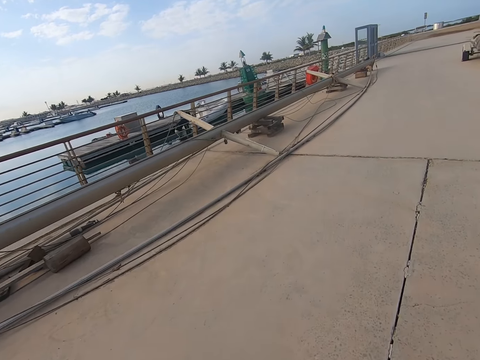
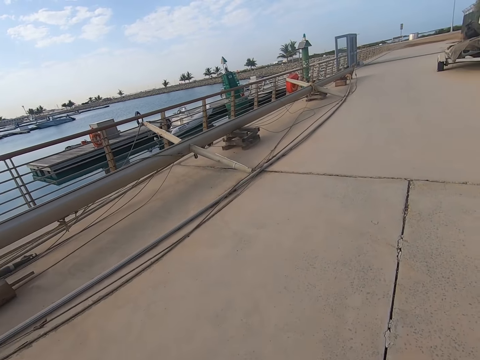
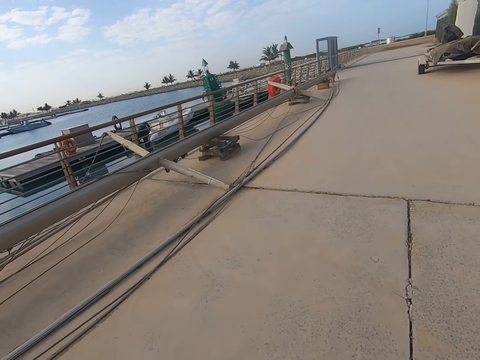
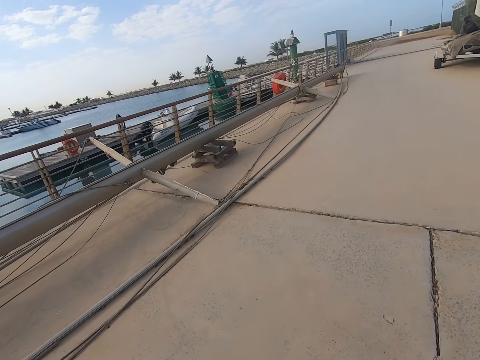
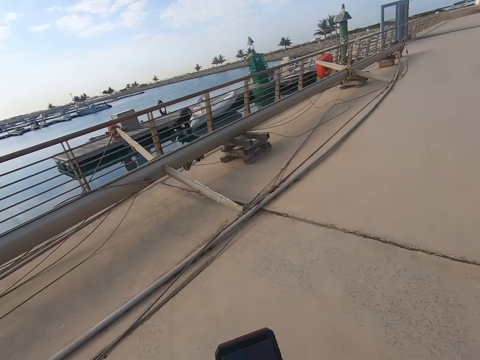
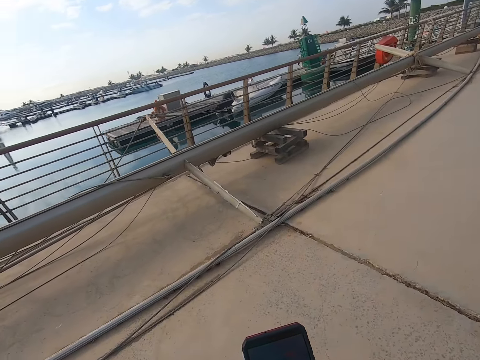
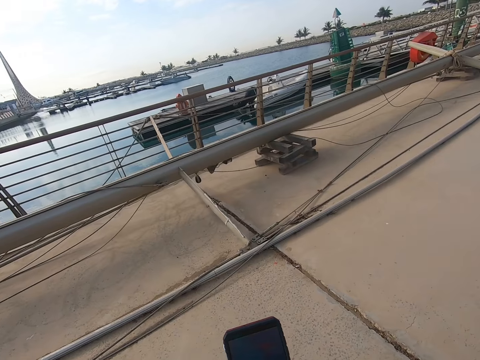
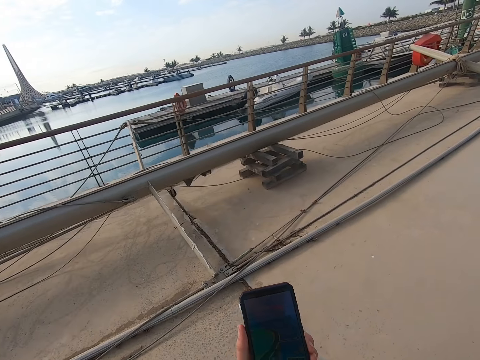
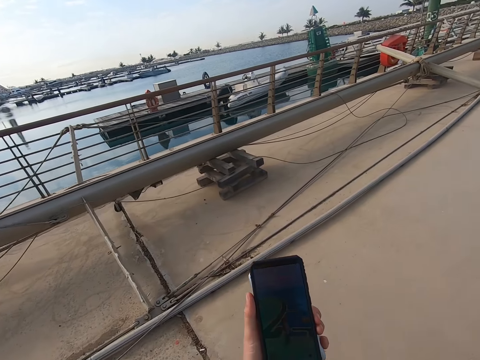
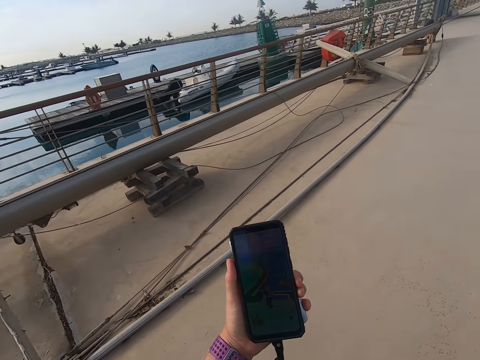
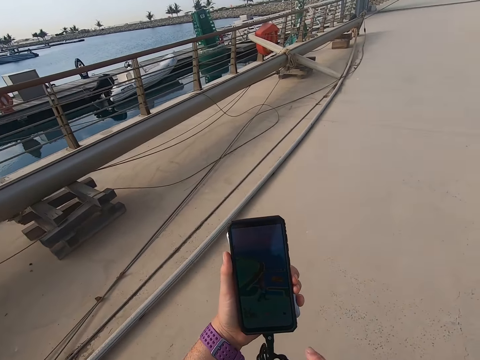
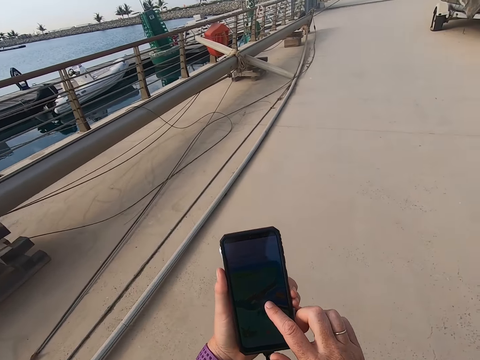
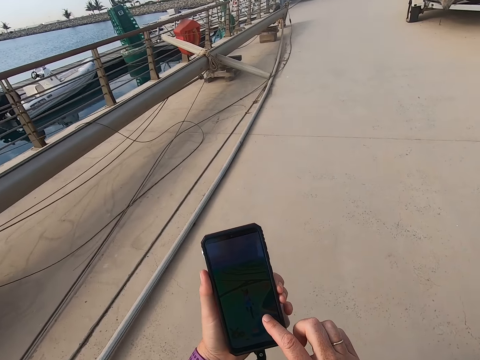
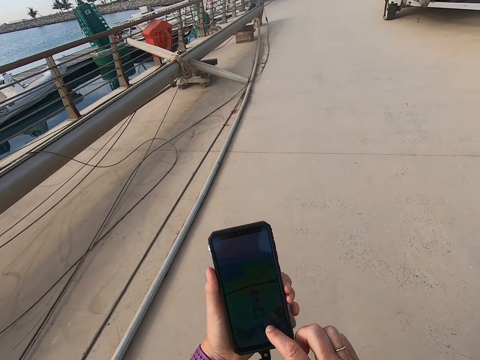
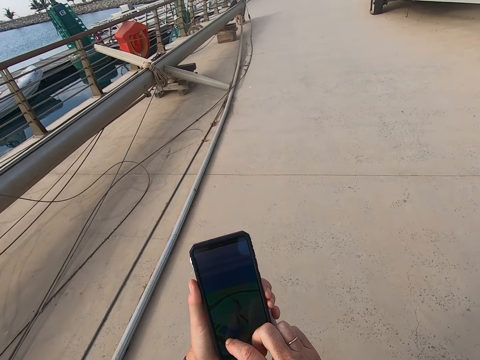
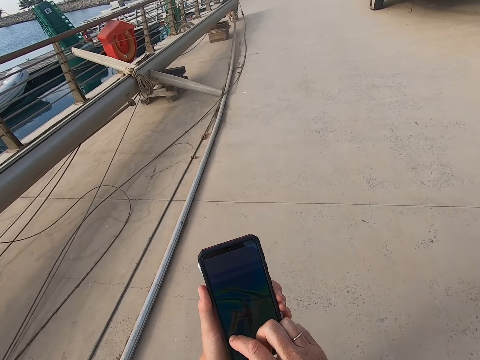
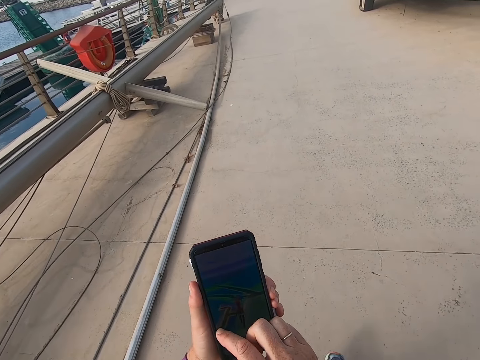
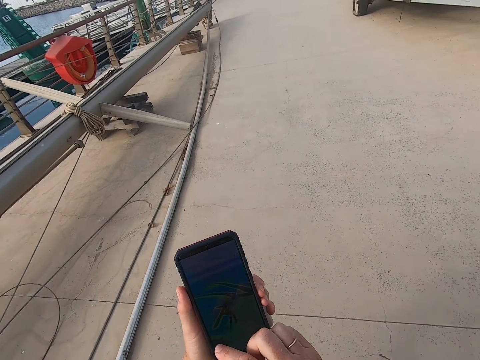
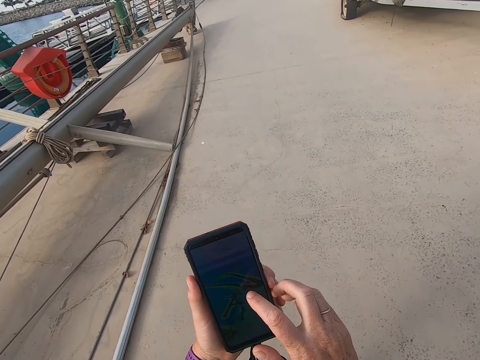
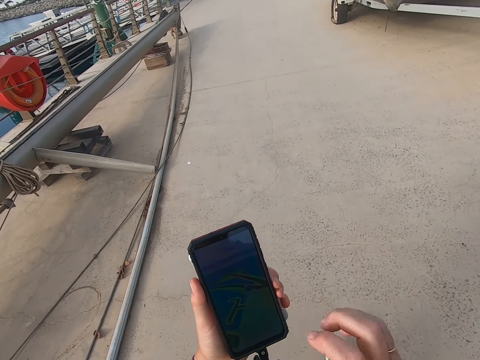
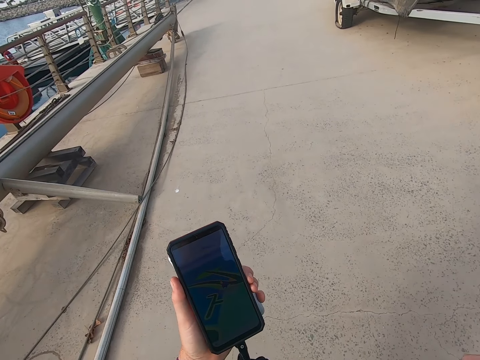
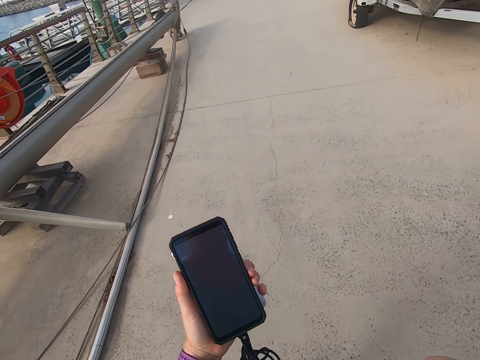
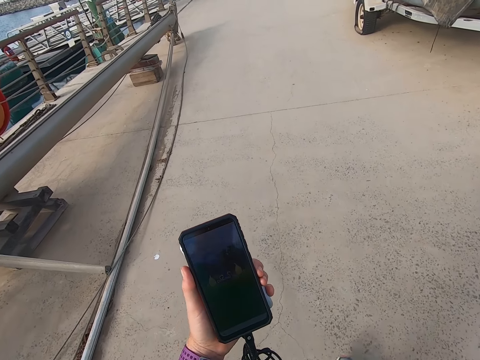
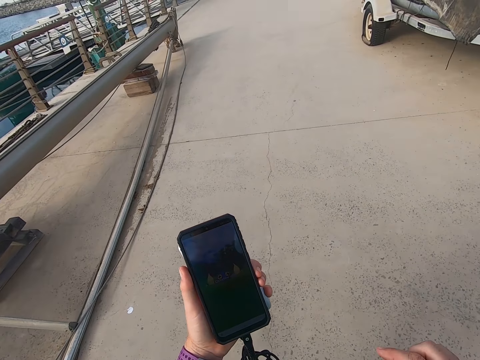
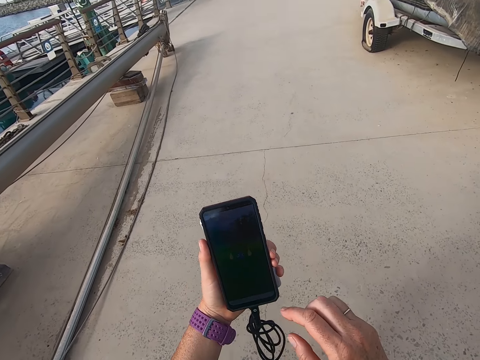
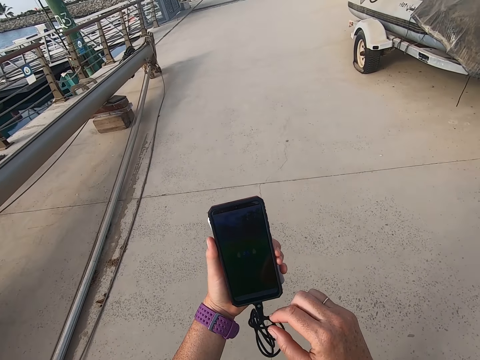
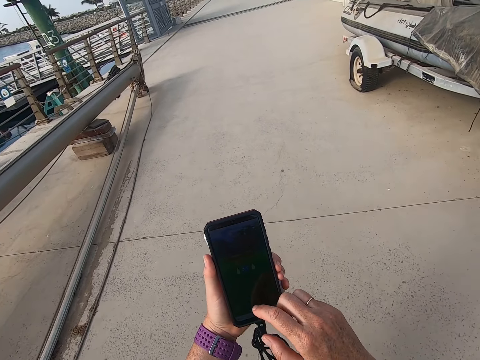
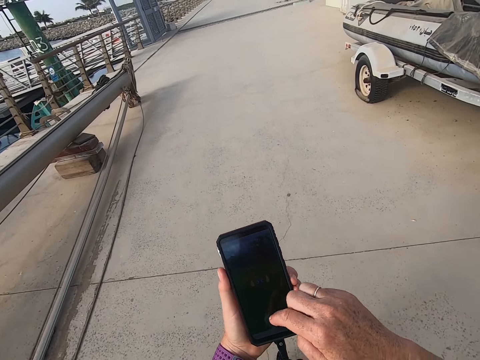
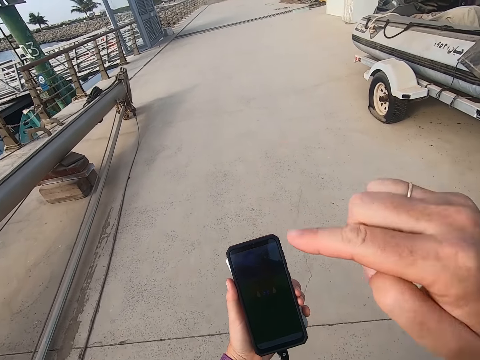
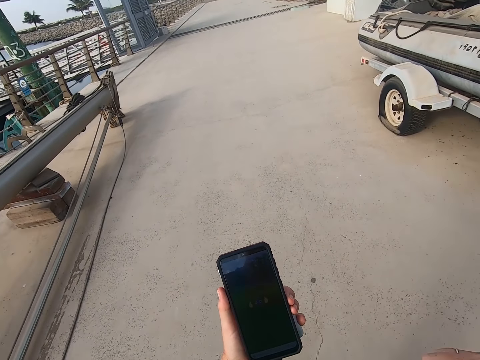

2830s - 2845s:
The camera wearer plays a game with the cell phone.

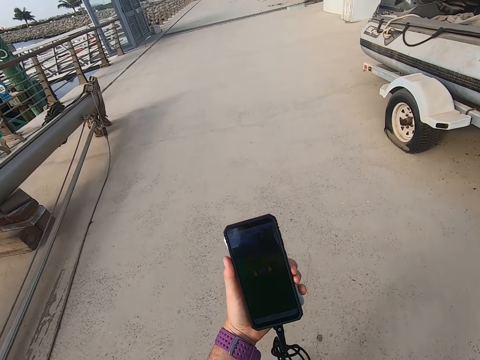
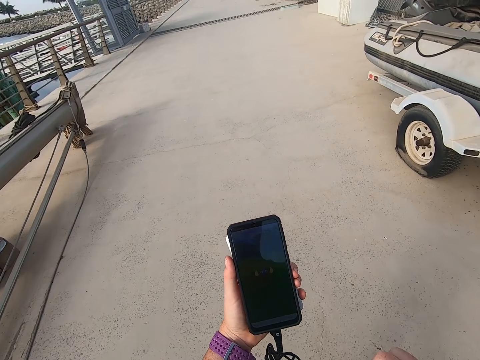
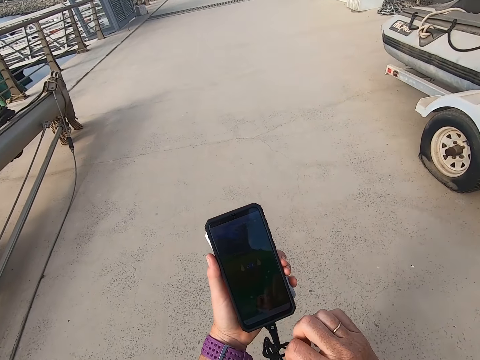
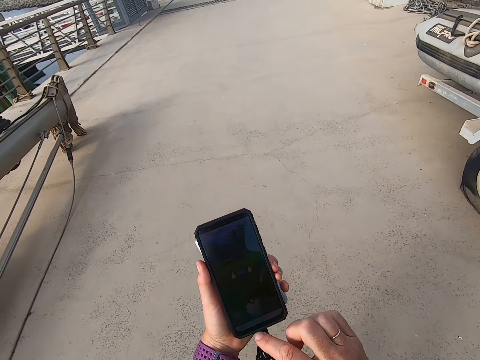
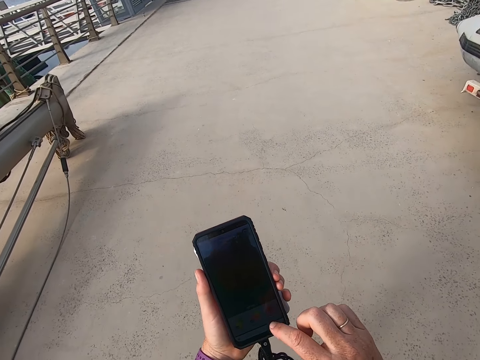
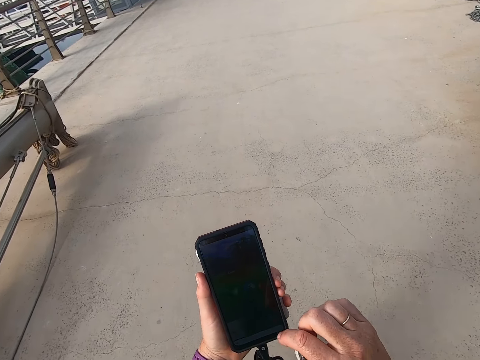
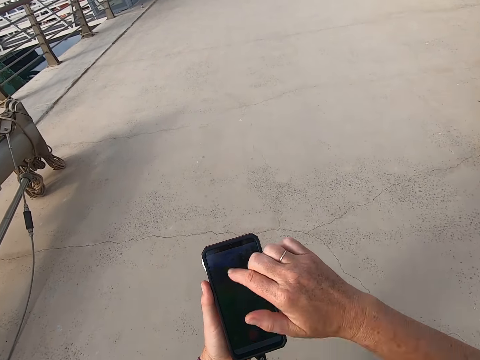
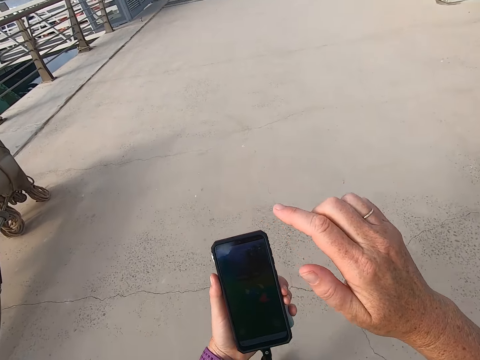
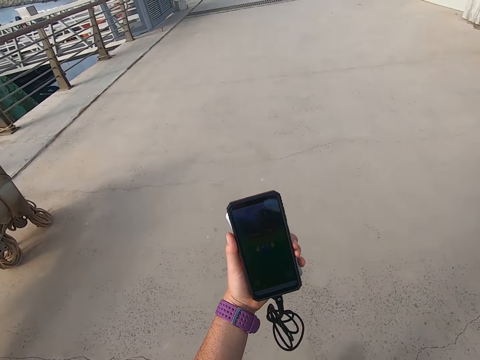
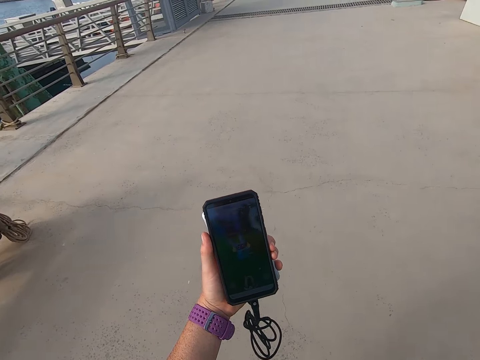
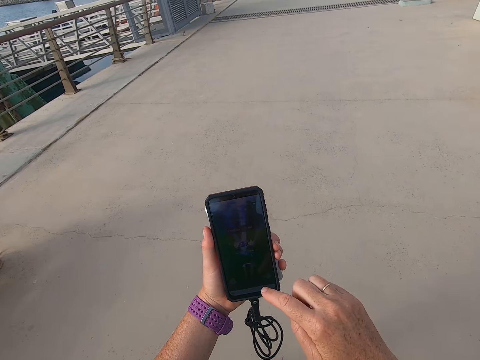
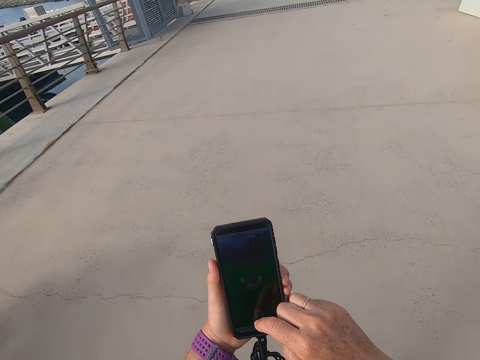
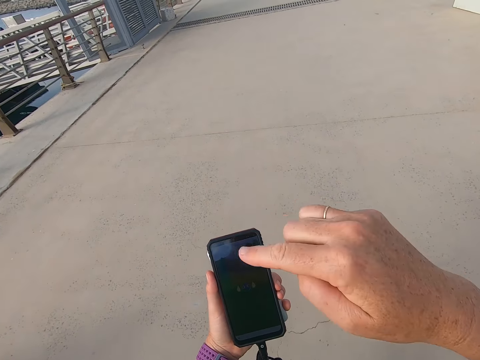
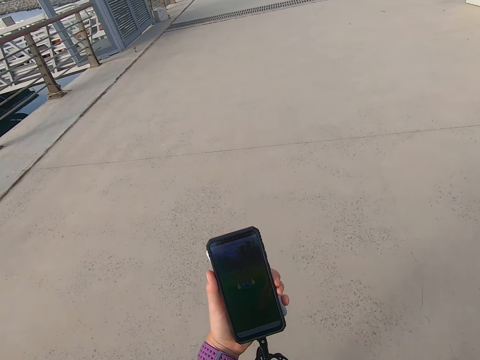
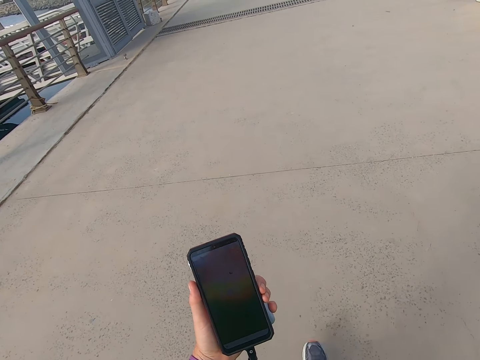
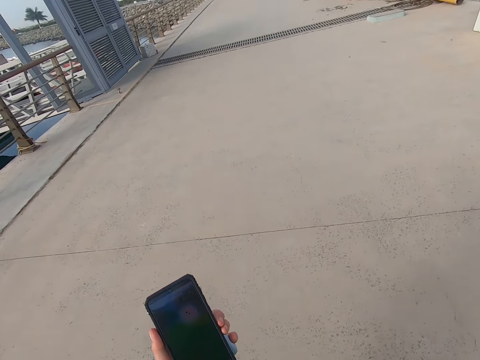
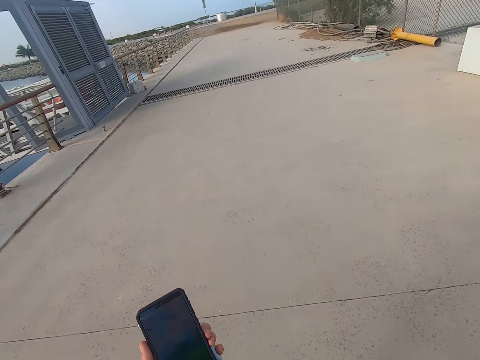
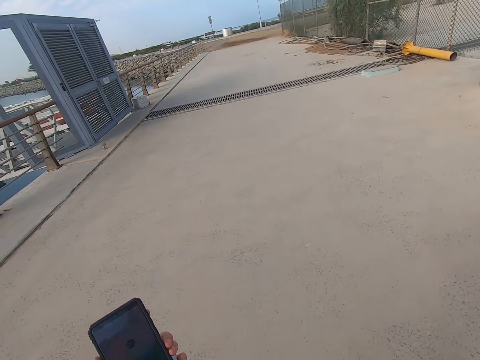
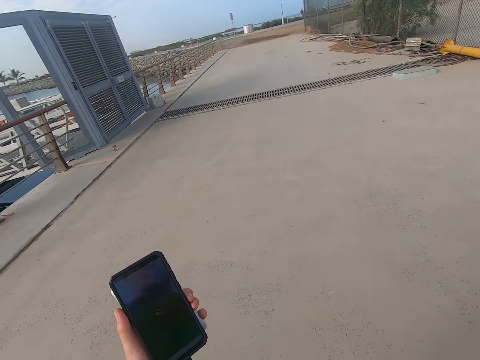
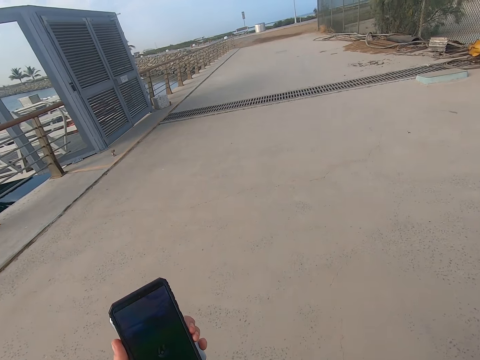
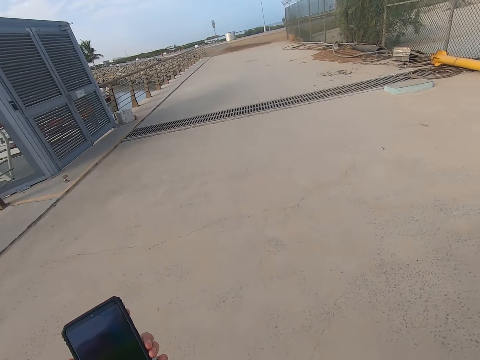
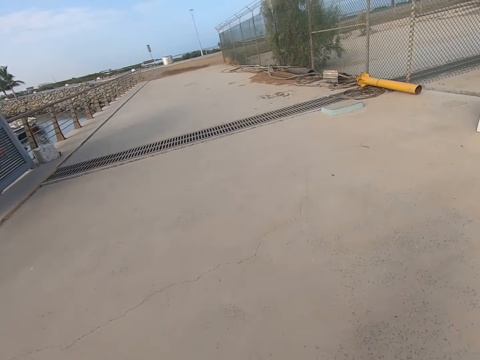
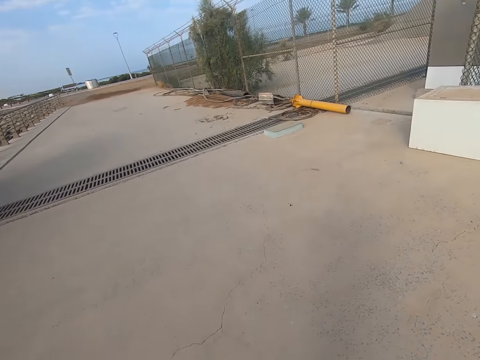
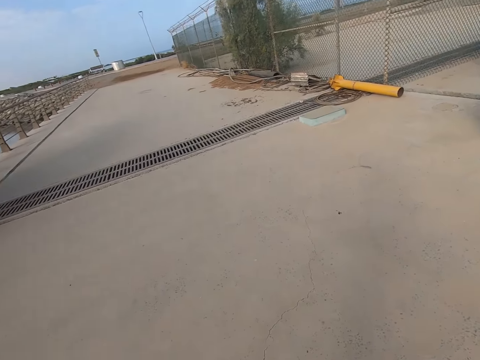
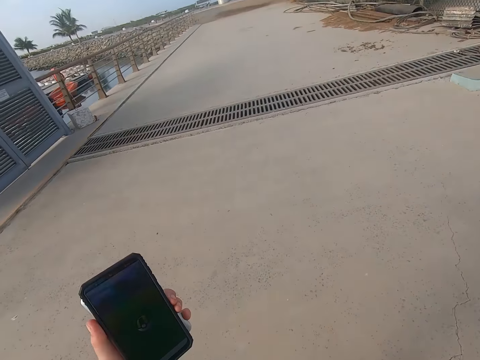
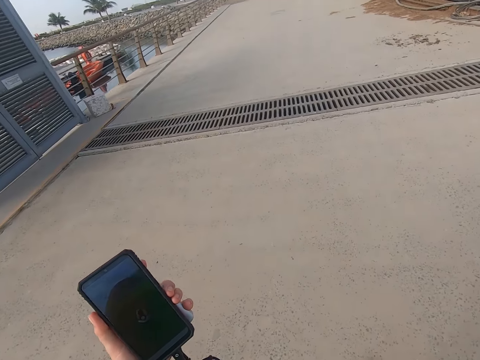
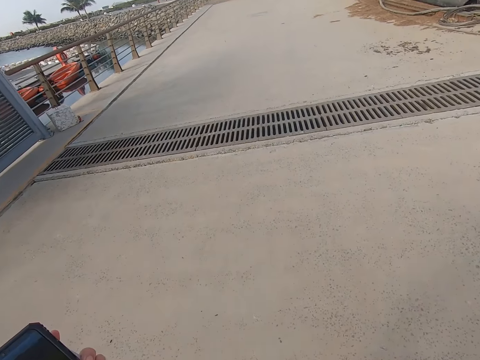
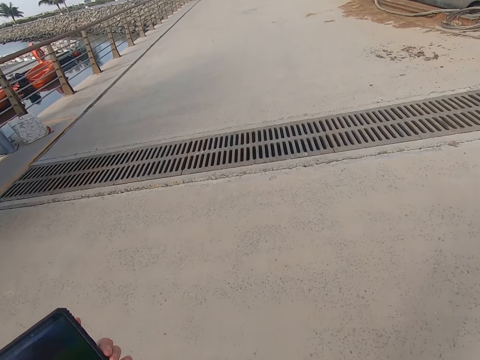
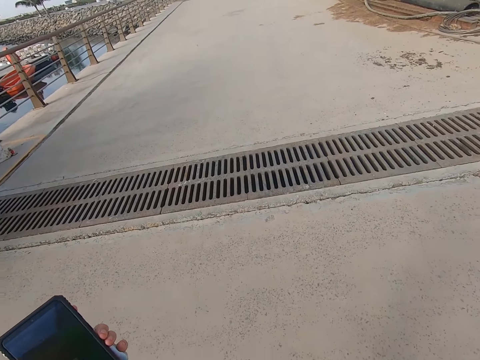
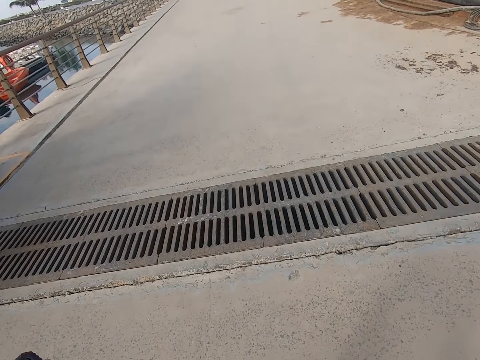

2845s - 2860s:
The camera wearer walks across a bridge. They walk on the beach park. They play a game with the cell phone.
